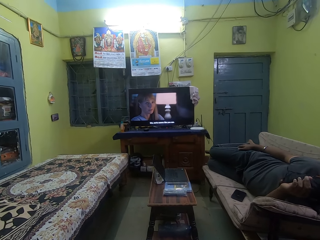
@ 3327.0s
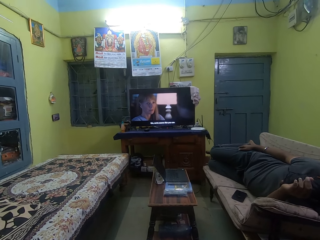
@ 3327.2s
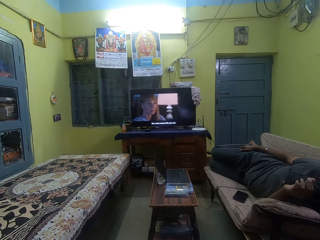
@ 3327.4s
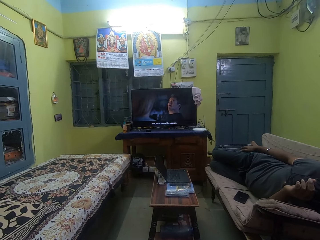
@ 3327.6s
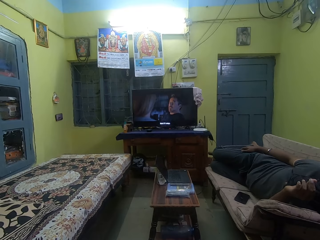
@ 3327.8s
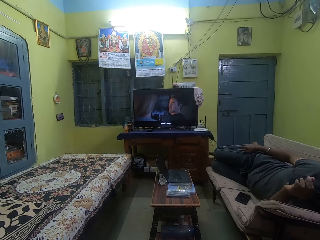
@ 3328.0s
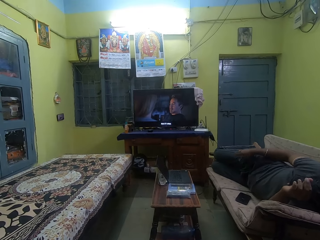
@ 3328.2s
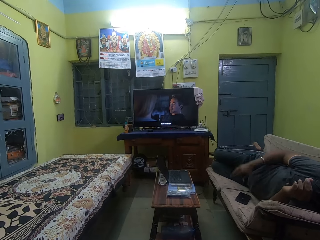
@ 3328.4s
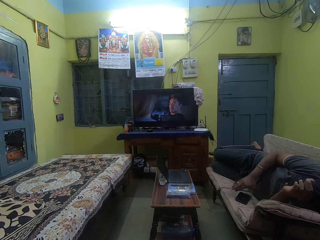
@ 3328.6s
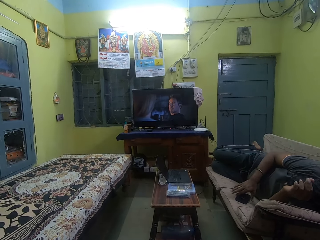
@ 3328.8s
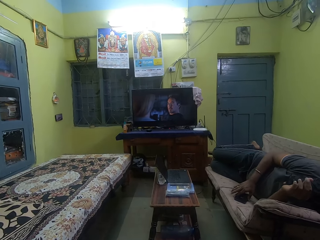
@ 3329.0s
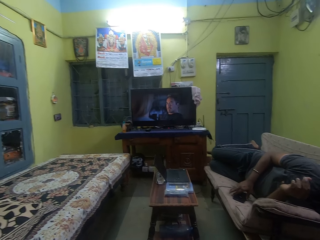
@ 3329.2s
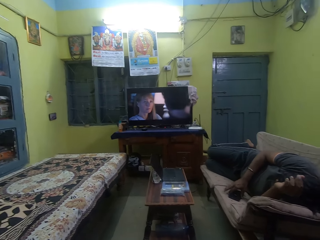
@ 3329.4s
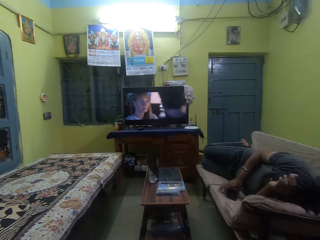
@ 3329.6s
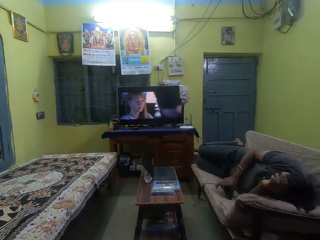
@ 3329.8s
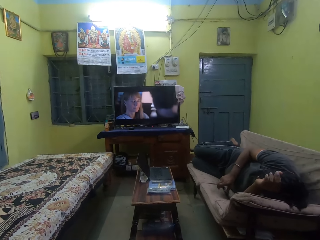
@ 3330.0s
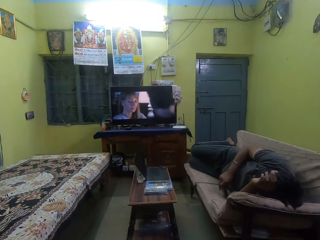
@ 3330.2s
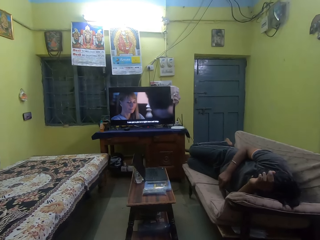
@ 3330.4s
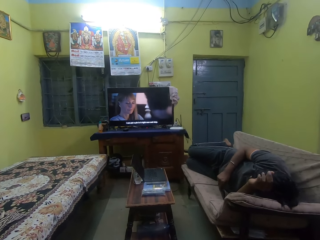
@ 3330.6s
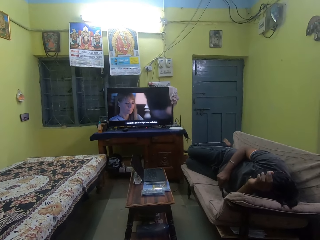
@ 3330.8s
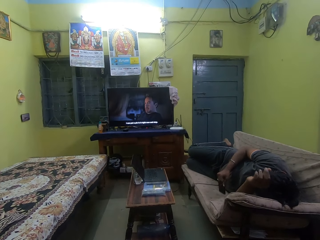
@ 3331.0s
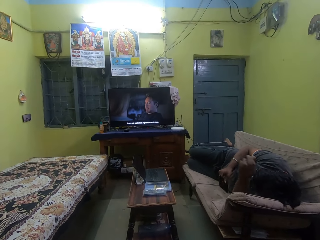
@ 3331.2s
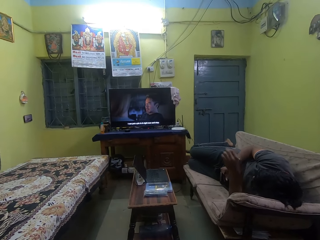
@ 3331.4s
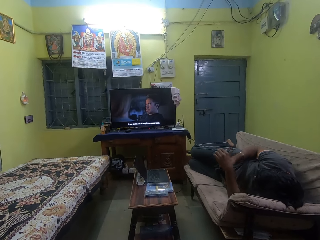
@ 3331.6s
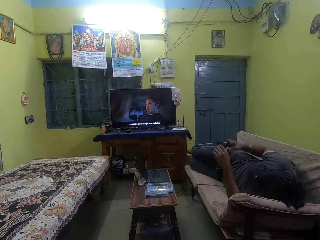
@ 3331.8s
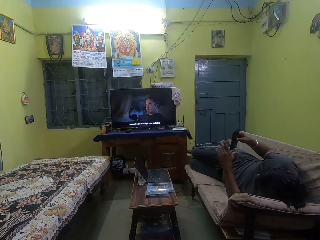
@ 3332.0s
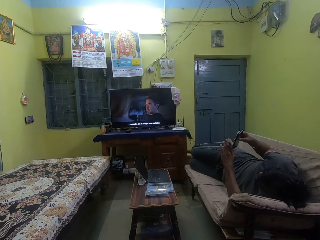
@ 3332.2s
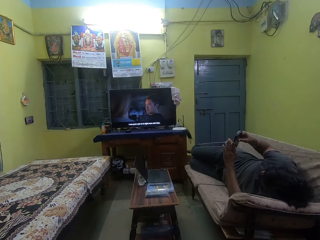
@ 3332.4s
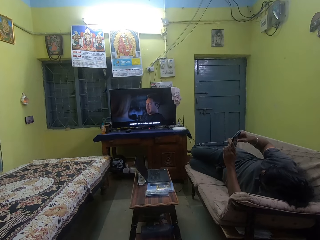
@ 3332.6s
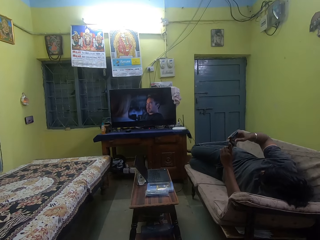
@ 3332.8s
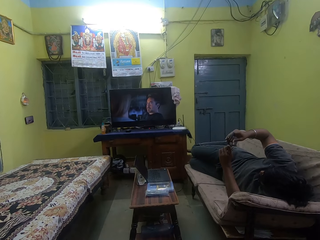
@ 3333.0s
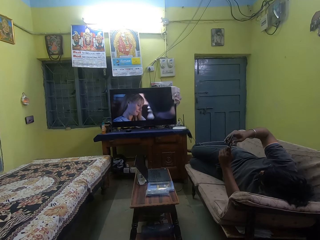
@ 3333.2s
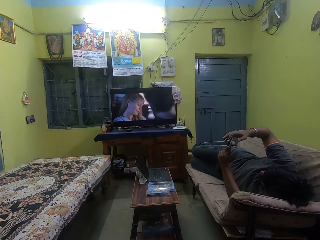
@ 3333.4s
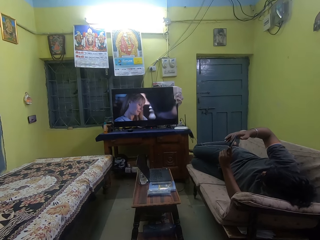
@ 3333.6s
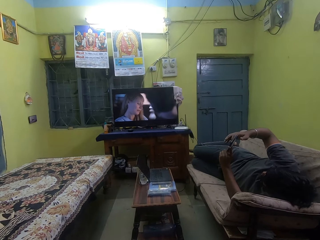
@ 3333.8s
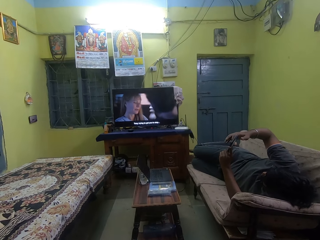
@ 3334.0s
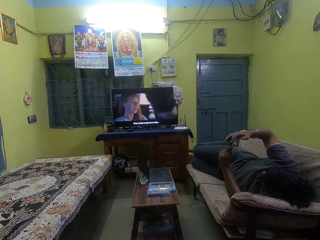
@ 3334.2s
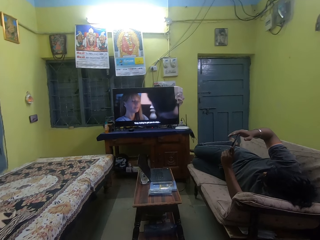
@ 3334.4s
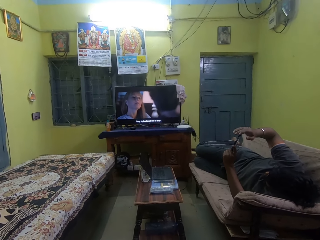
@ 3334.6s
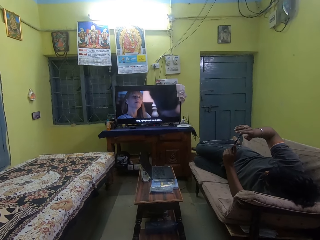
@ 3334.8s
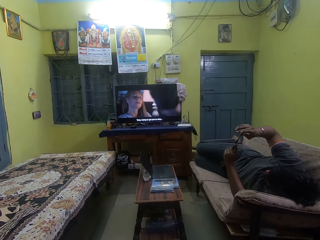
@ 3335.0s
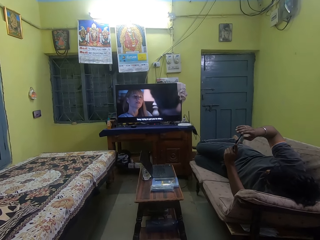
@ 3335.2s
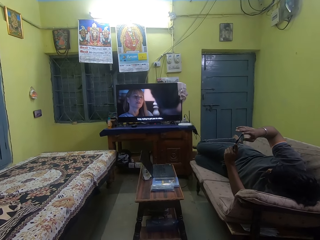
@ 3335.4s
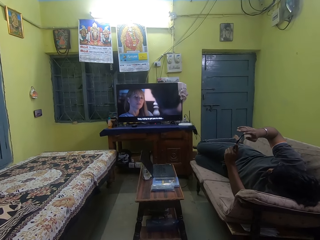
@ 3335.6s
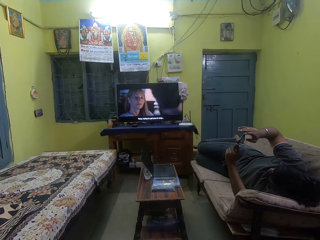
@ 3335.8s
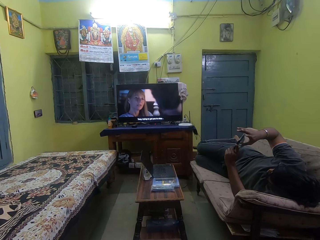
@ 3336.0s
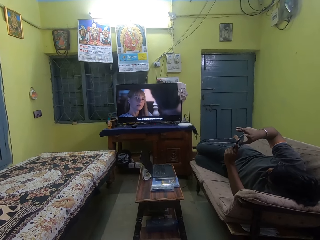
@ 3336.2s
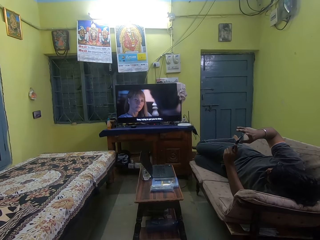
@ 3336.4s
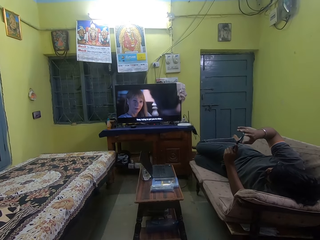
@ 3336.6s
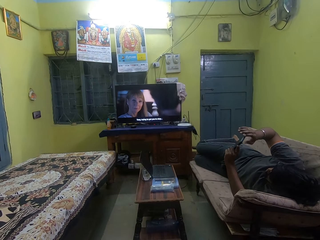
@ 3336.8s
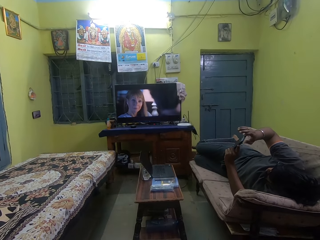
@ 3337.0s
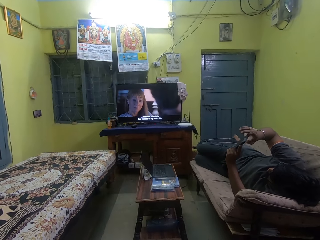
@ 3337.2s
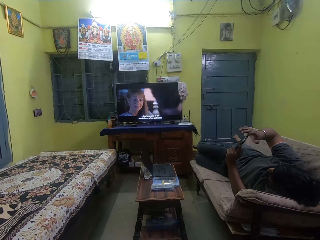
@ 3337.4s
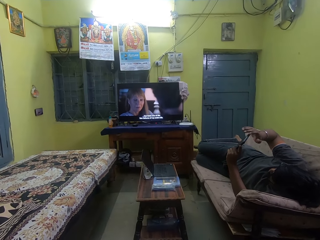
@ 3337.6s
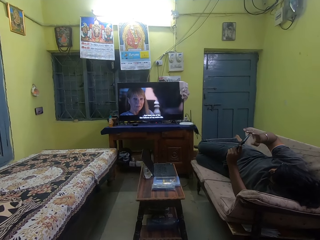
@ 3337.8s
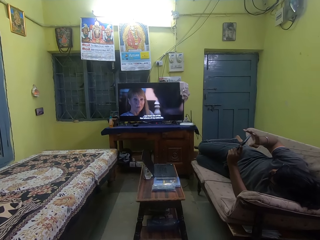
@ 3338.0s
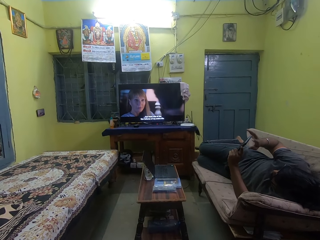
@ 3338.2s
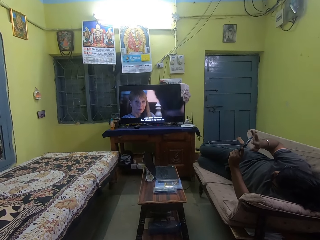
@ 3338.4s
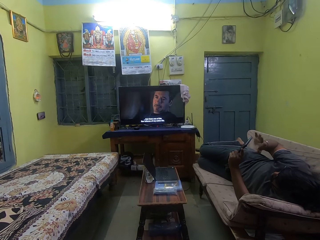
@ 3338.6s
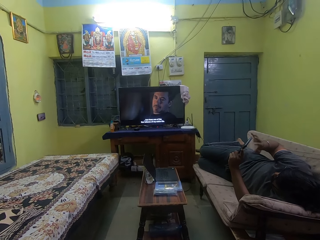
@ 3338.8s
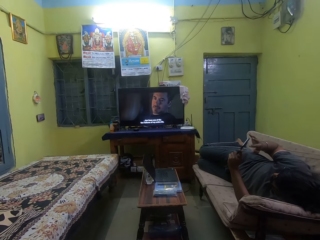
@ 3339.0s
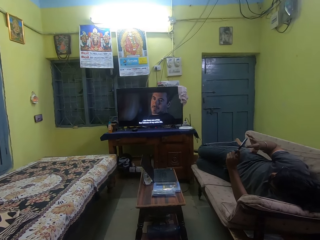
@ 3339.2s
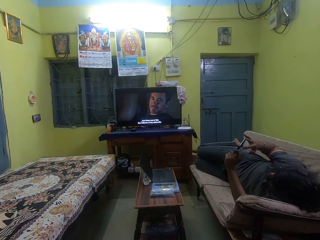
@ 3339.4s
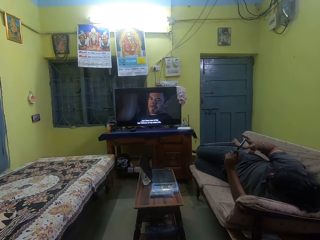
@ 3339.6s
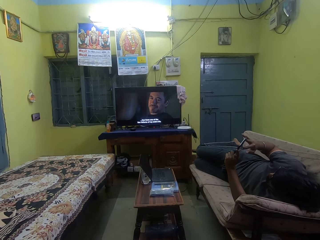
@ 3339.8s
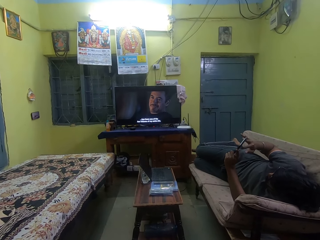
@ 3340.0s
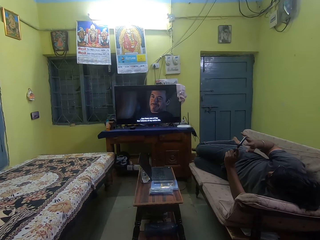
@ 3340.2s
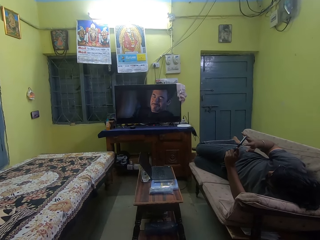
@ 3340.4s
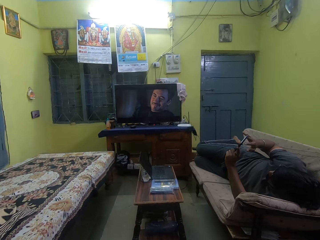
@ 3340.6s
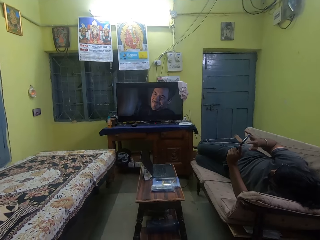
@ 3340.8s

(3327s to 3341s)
A man picks up a phone from a couch with his right hand. The man holds the phone with both hands. The man operates the phone with his right hand.

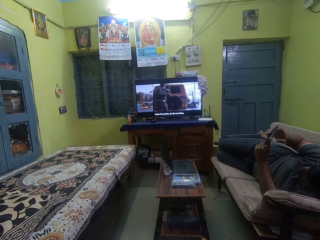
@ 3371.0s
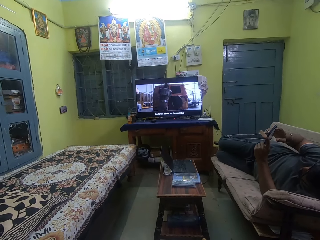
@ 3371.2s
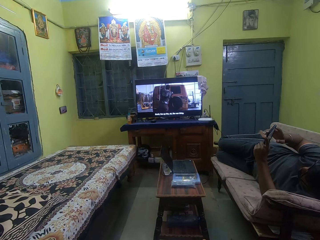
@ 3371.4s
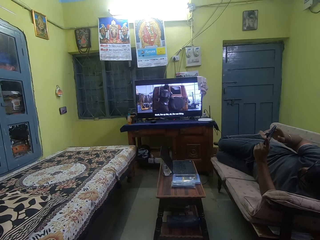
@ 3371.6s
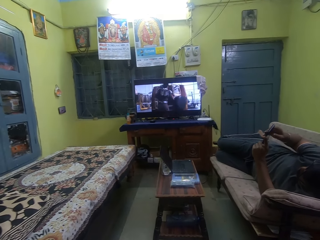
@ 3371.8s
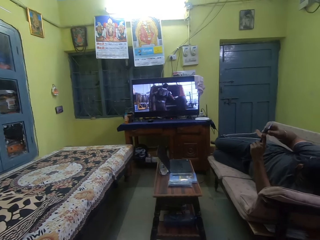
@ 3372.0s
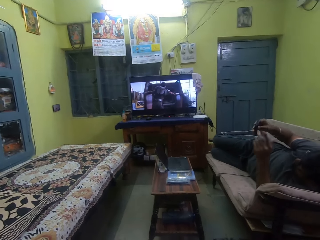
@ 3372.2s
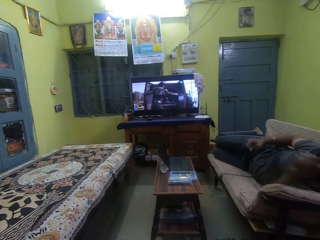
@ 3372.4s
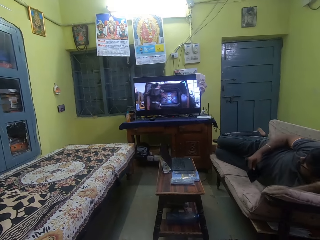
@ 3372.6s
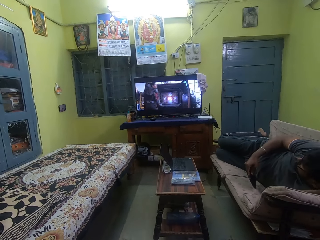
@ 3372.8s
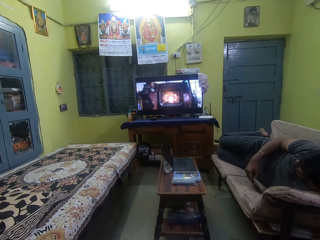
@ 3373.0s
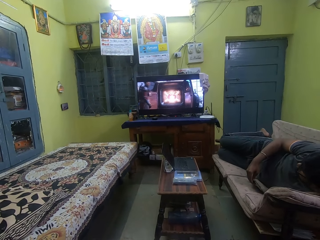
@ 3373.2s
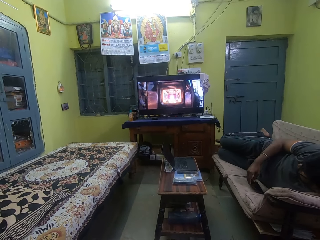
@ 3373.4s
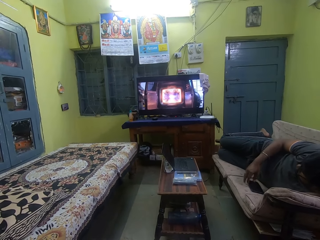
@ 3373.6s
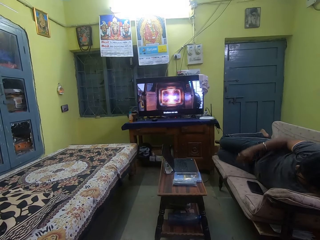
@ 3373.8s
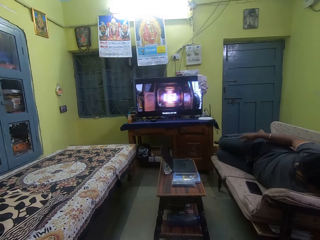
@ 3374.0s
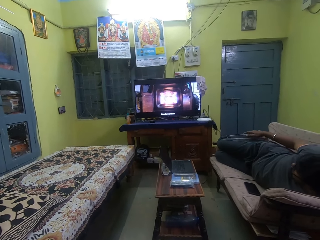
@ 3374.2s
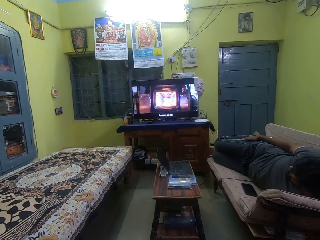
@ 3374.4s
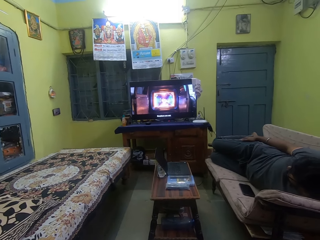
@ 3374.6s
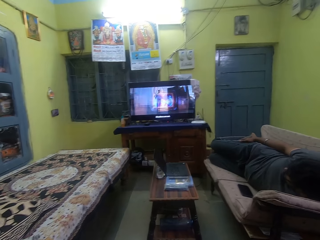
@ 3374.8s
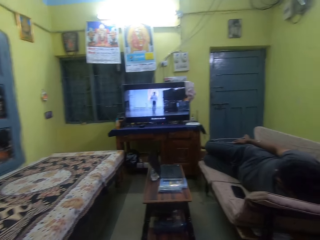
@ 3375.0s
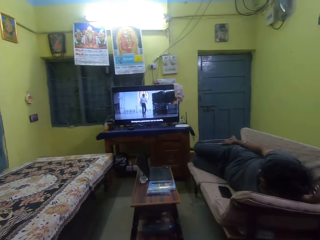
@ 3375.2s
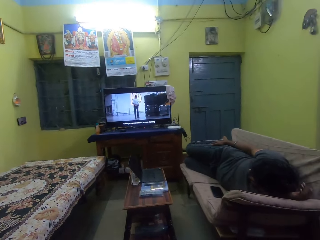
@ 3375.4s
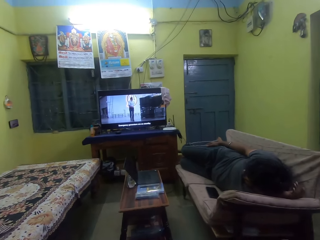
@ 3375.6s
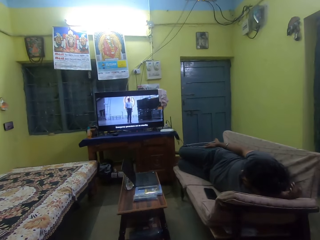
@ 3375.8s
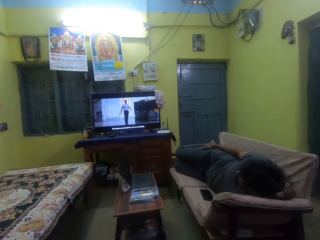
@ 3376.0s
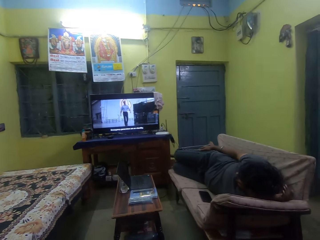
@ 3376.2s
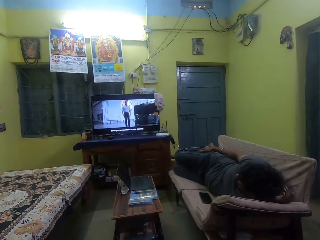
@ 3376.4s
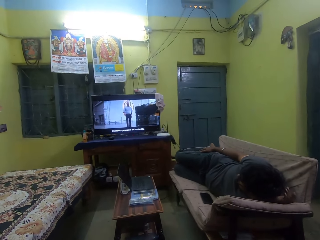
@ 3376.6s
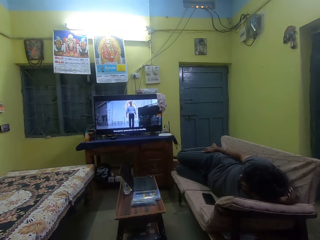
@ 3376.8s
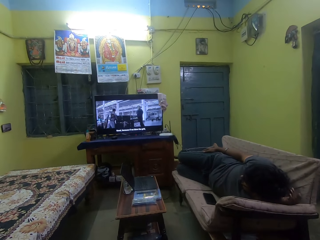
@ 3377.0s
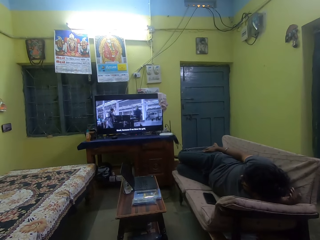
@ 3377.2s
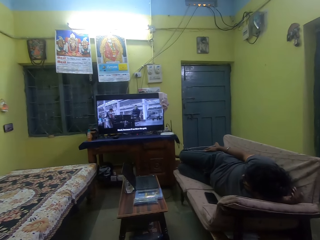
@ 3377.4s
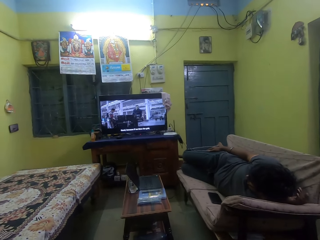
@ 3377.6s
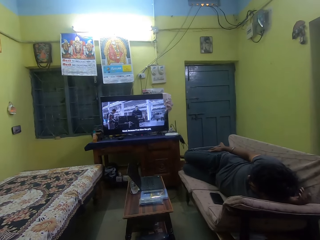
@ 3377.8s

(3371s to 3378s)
The man drops the phone on the couch with his right hand.
